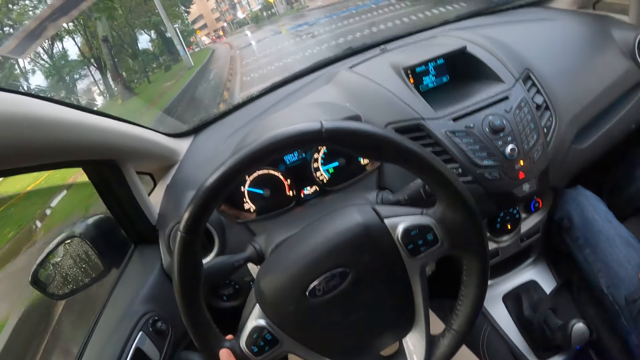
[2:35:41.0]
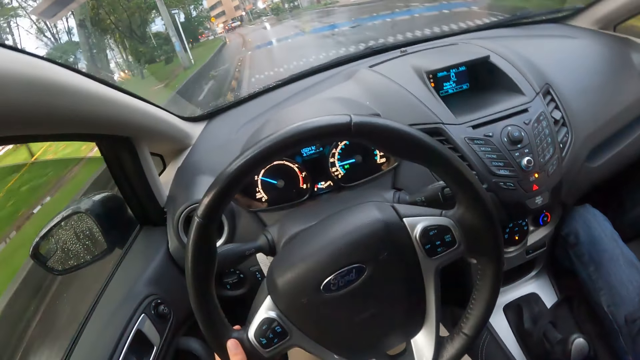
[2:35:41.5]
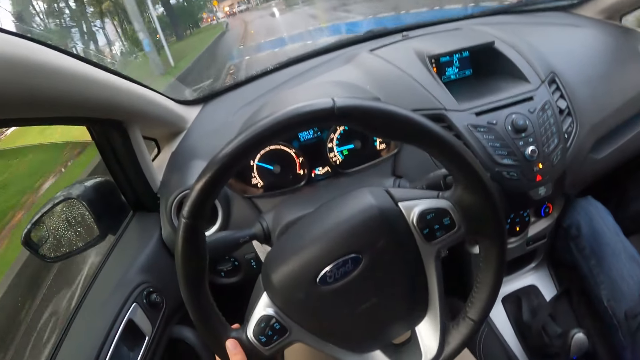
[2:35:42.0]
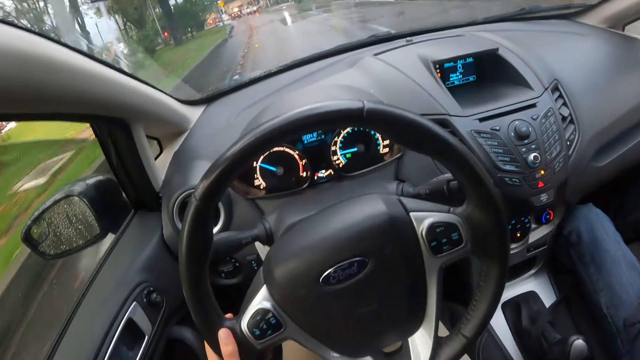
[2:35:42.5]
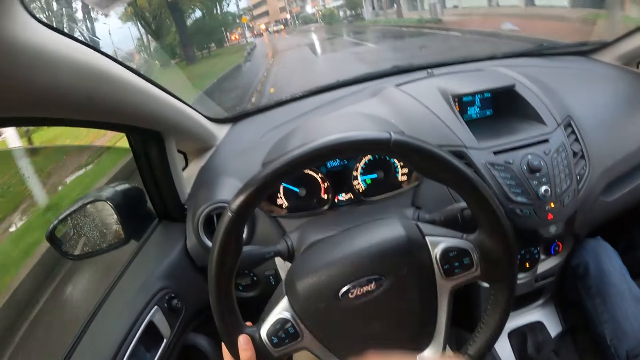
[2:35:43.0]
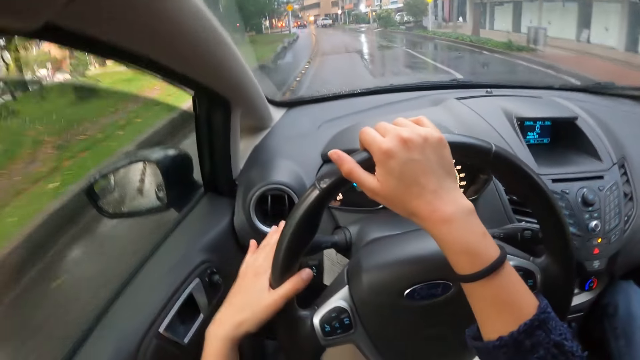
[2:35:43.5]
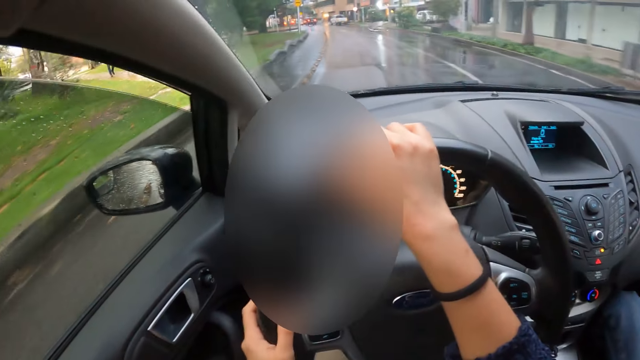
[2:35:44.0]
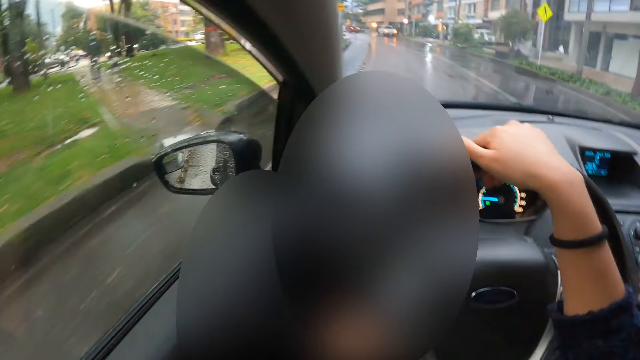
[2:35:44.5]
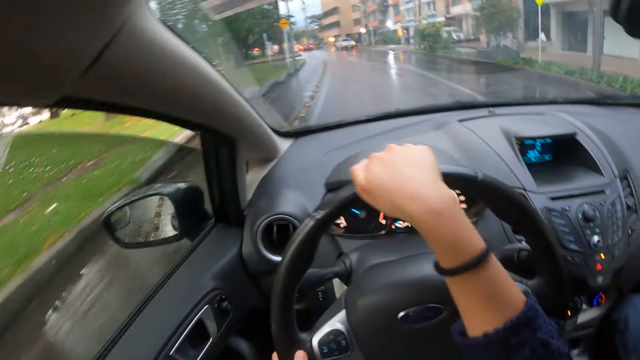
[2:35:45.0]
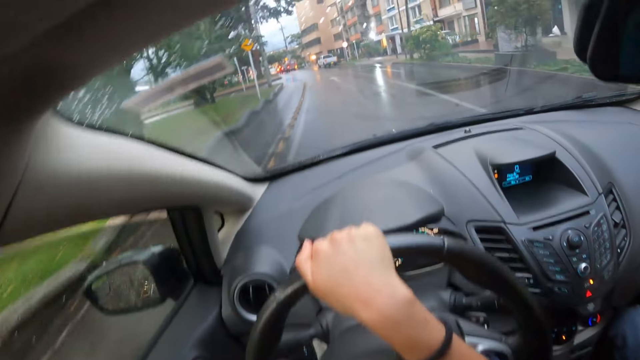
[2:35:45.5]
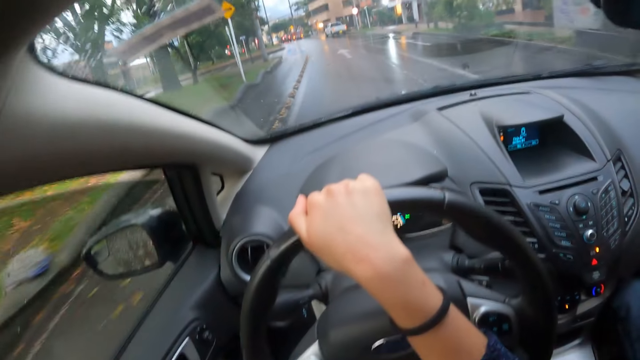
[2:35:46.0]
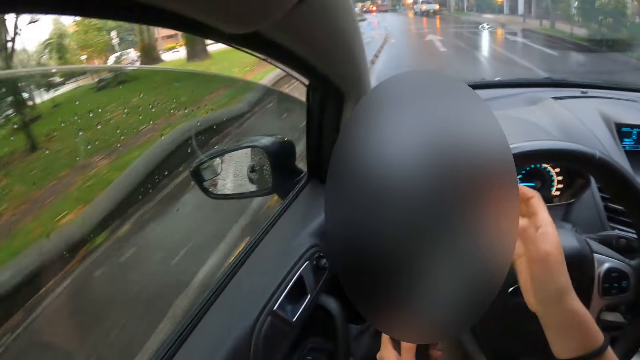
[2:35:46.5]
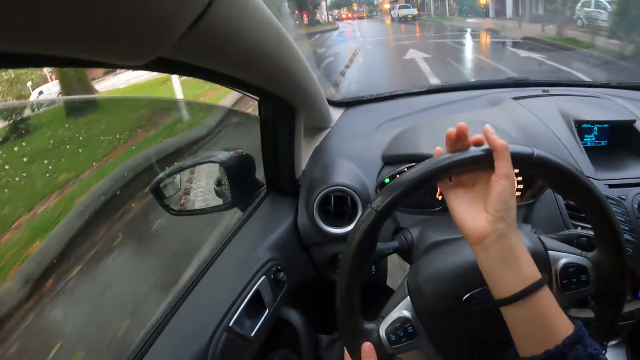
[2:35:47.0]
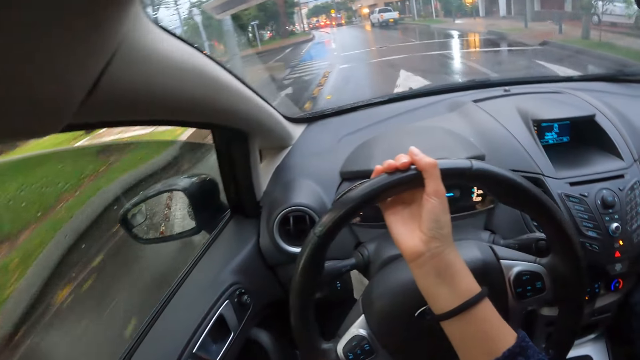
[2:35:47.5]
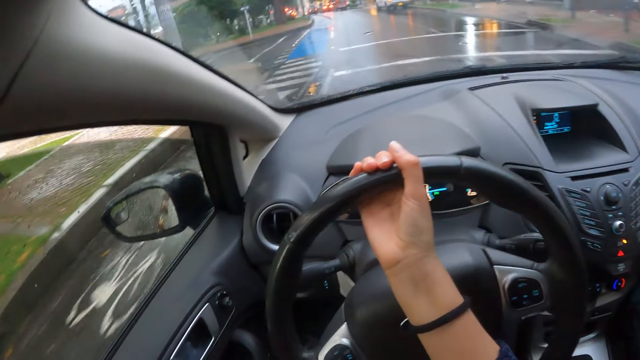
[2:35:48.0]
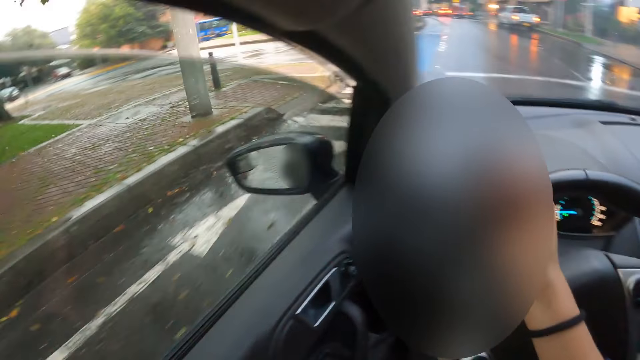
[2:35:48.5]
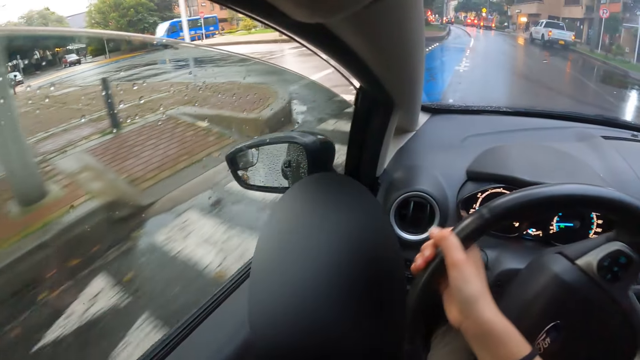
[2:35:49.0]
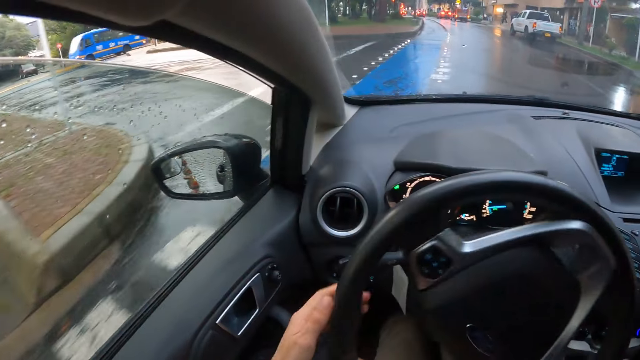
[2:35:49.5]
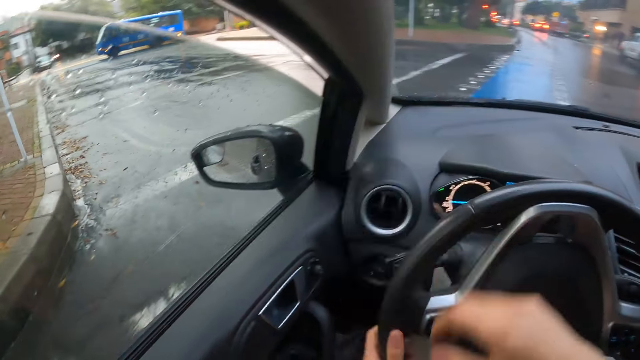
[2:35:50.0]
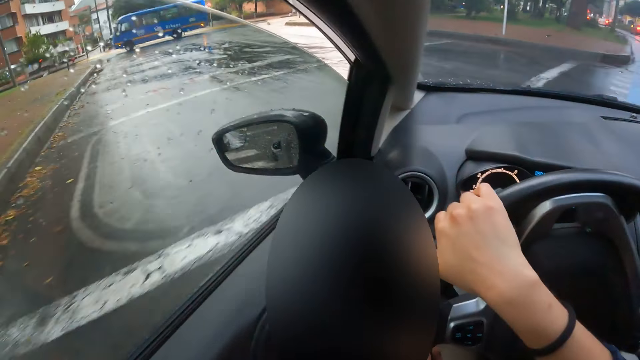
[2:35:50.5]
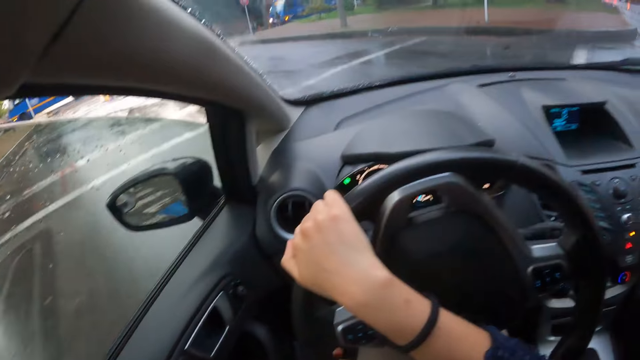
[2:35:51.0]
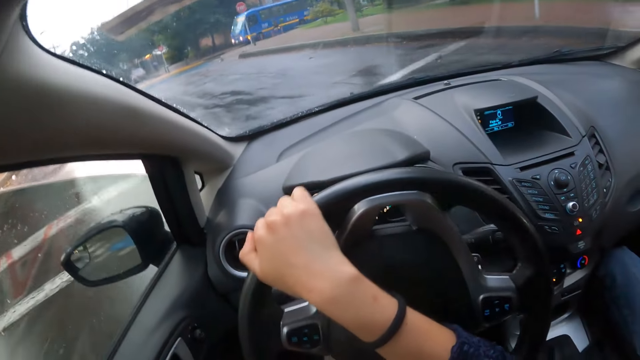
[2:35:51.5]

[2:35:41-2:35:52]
The camera wearer places his right hand on the steering wheel of the car. He controls the steering wheel, flips the switch of the pointer of the car with his left hand. He controls the steering wheel again. He turns the car left with both hands on the steering wheel of the car.

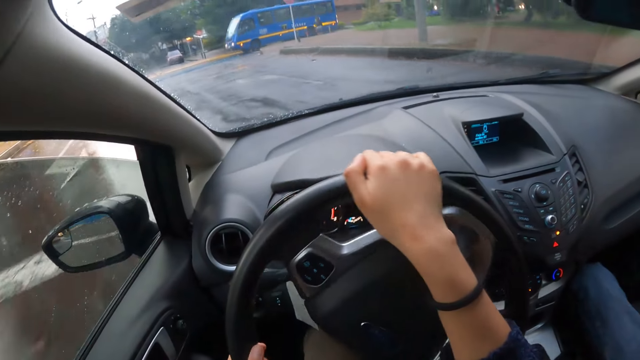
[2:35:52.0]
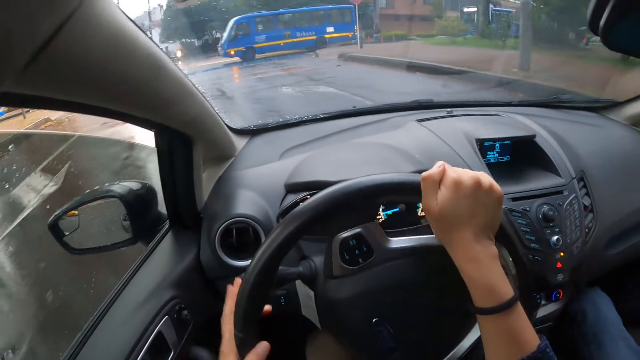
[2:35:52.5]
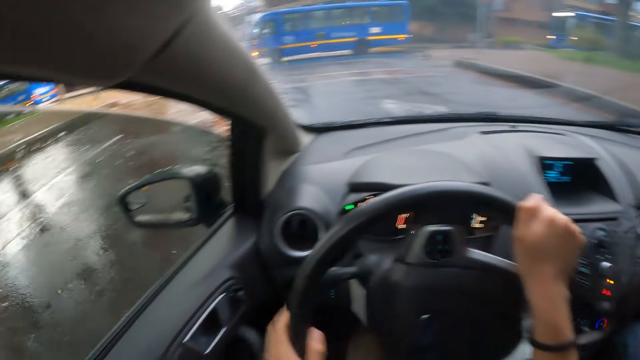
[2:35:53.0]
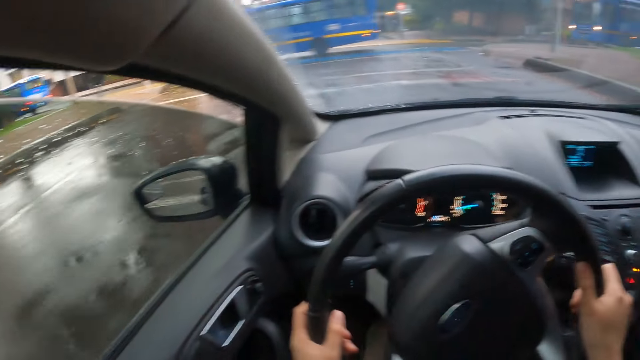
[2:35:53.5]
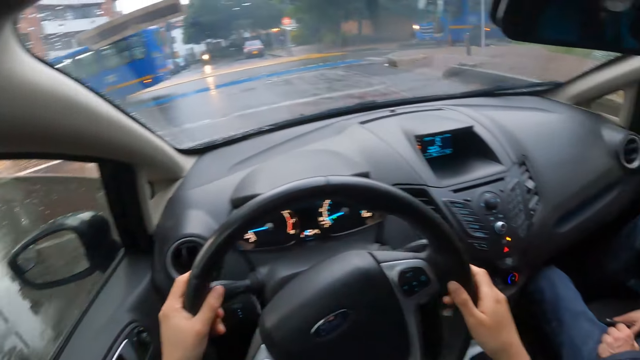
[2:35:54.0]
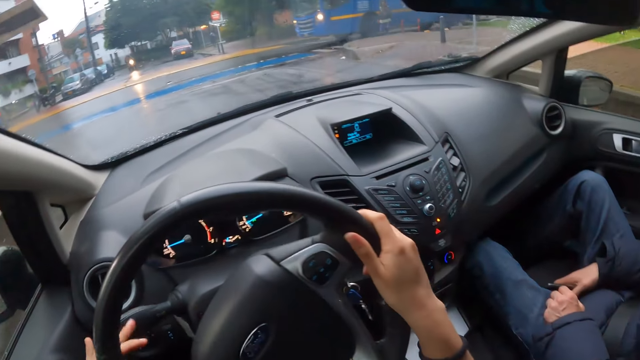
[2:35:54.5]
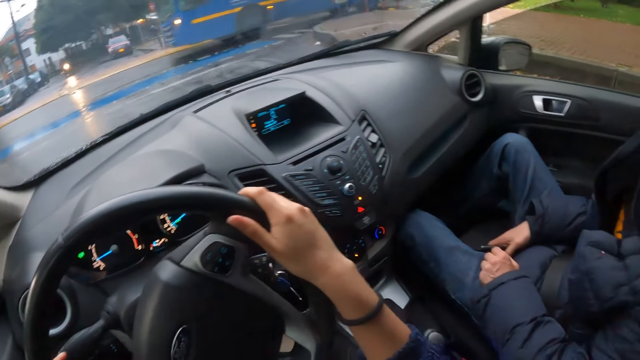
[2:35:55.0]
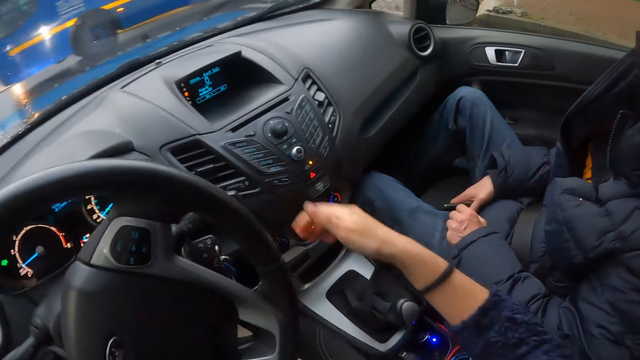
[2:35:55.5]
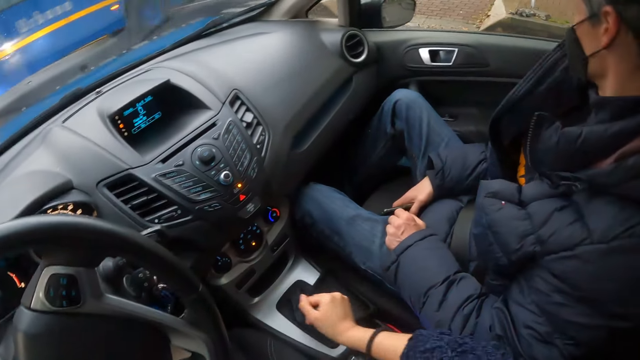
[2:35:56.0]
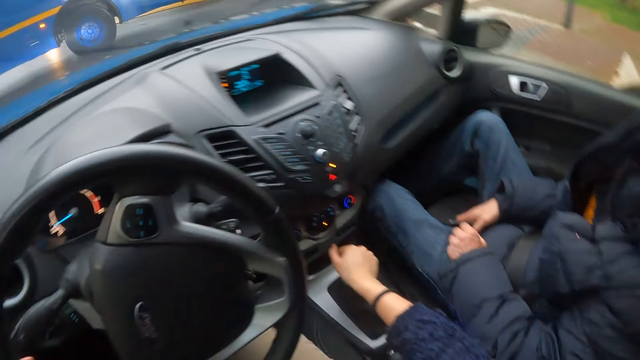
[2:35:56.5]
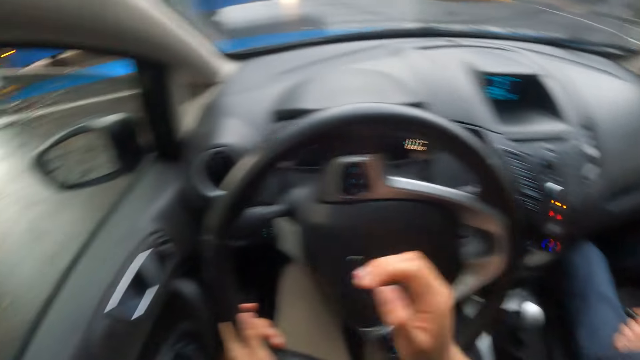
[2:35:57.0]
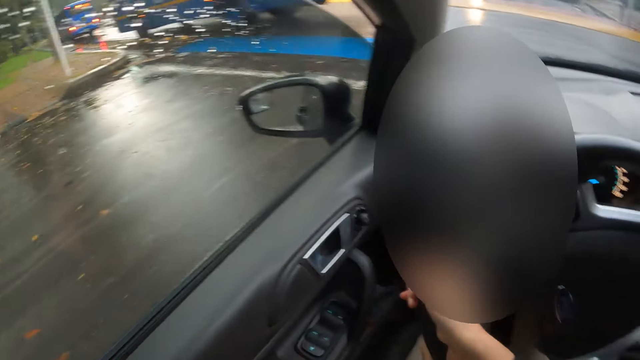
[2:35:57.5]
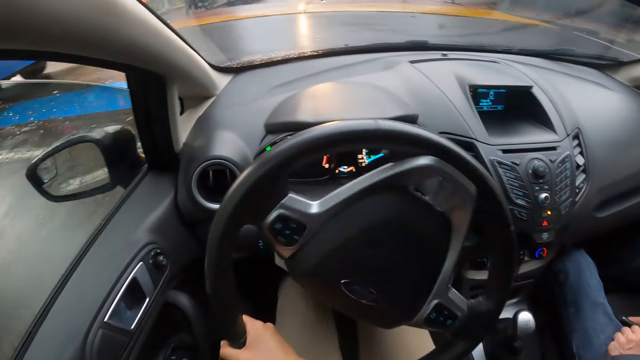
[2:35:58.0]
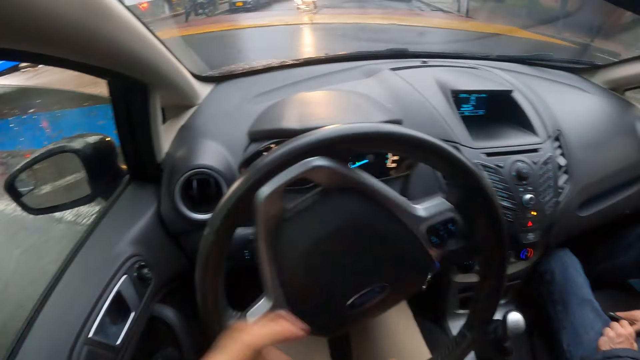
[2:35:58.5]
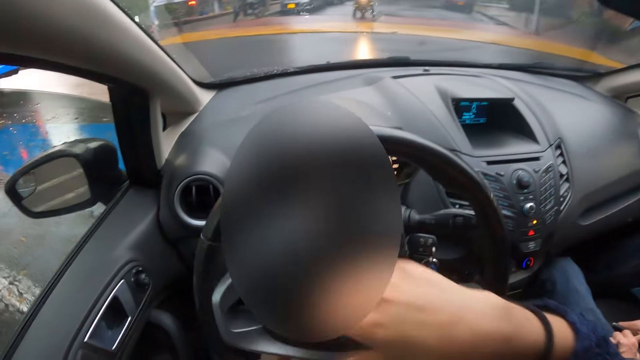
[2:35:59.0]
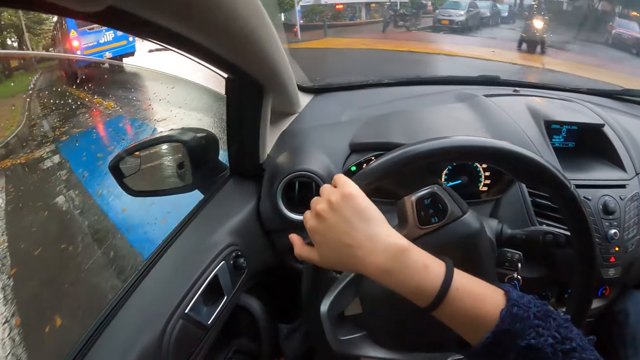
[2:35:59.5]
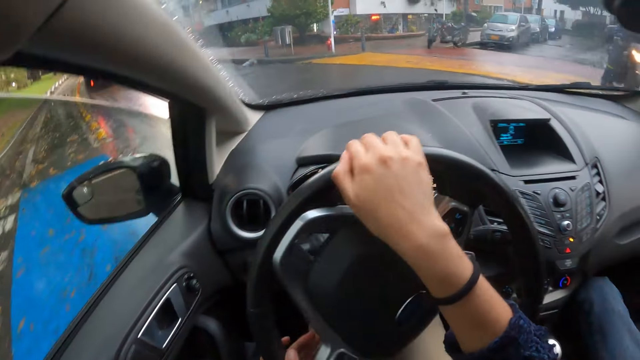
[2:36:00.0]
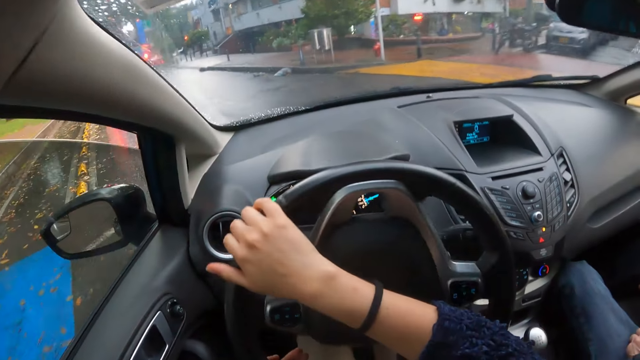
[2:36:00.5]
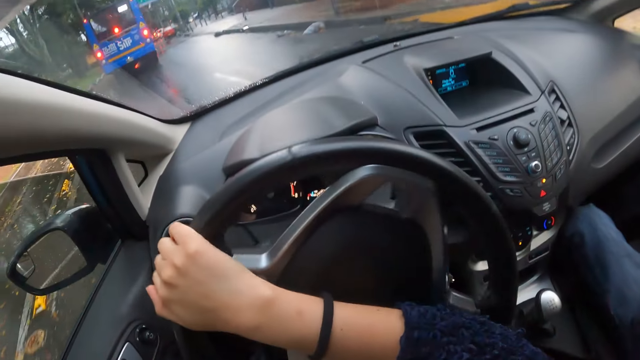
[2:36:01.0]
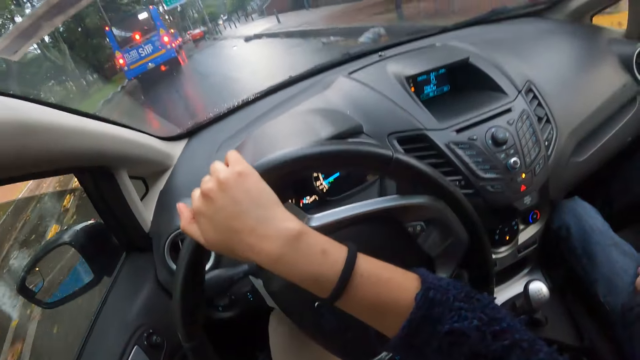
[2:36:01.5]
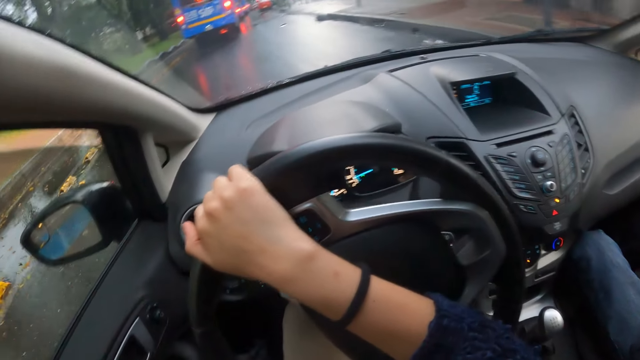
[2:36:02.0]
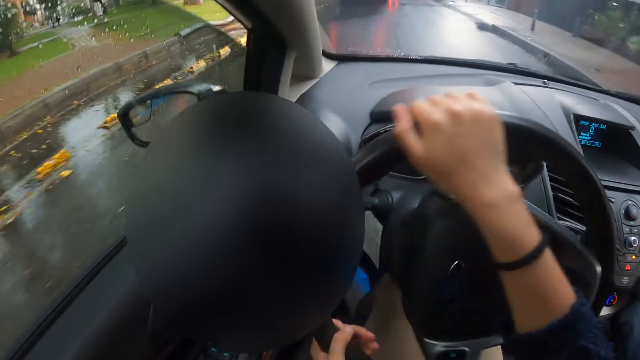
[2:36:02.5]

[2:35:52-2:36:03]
The camera wearer controls the steering wheel. He flips the switch of the pointer of the car with his left hand. He controls the steering wheel. He controls the steering wheel again. He flips the switch of the pointer of the car with his left hand again. He removes his right hand from the steering wheel of the car. He changes the gear and controls the steering wheel. He places his right hand on the gear stick of the car. He places his right hand on the gear stick of the car again. He removes his right hand from the gear stick of the car. He controls the steering wheel. He places his right hand on the steering wheel of the car. He turns the car left with both hands on the steering wheel of the car.
